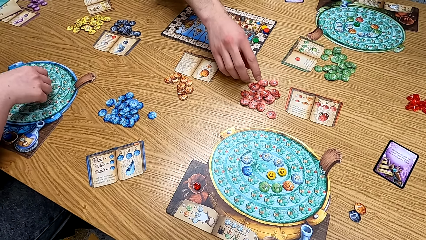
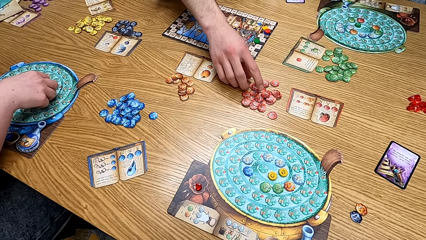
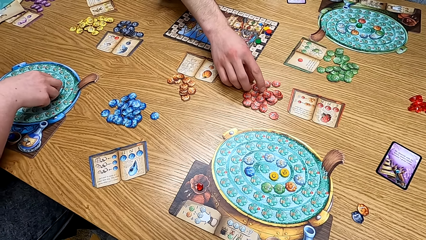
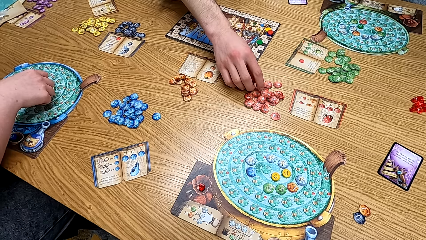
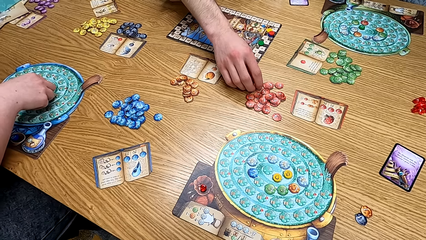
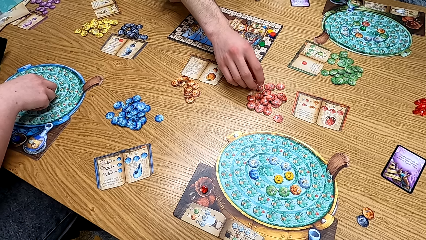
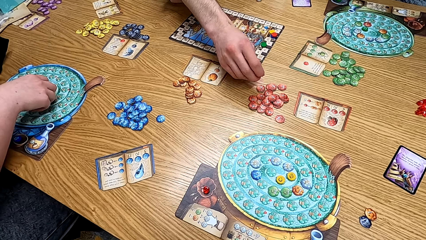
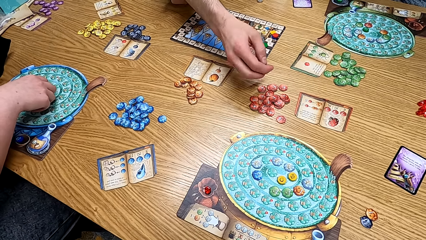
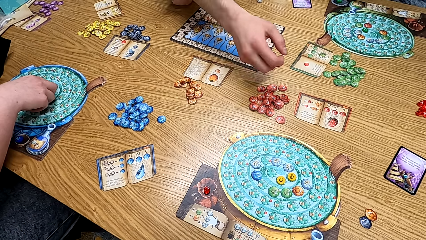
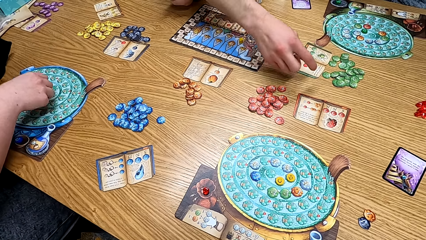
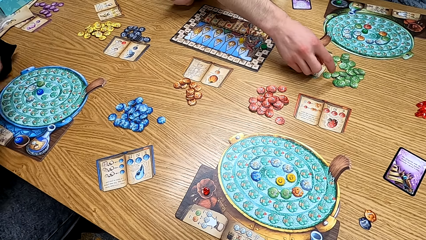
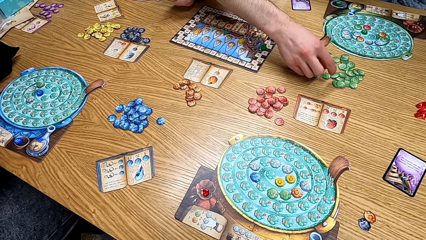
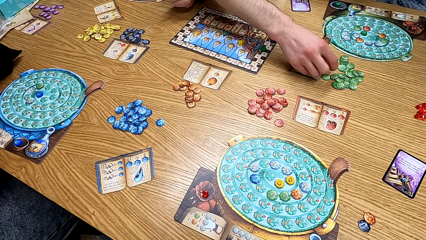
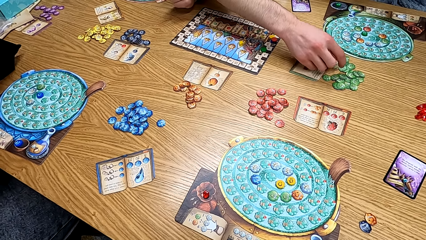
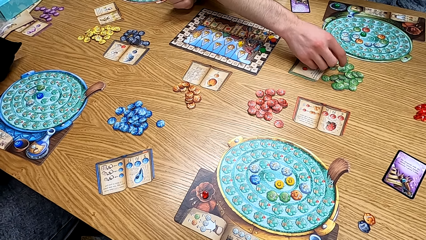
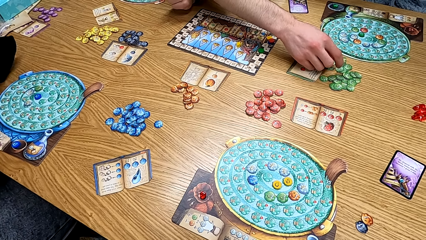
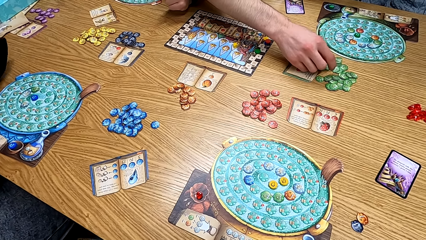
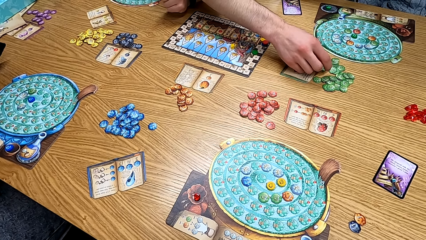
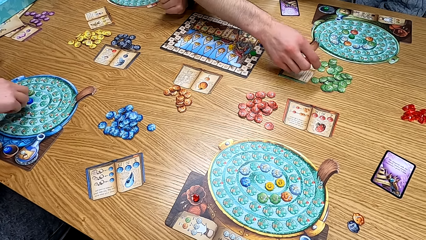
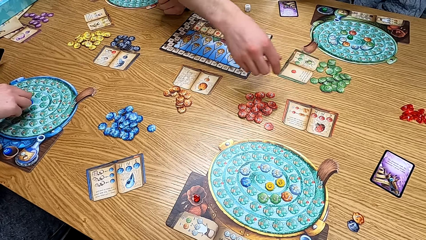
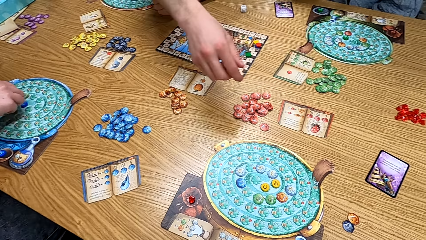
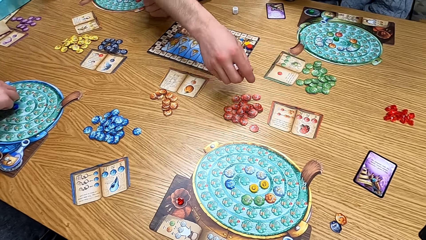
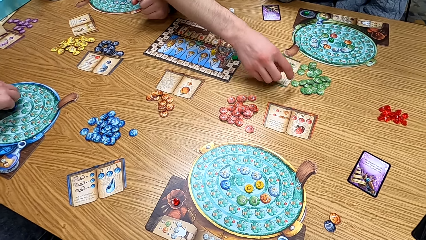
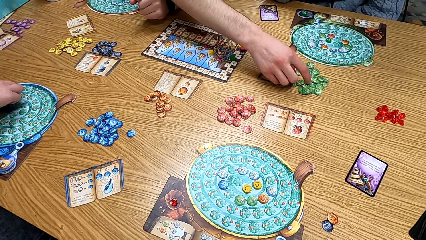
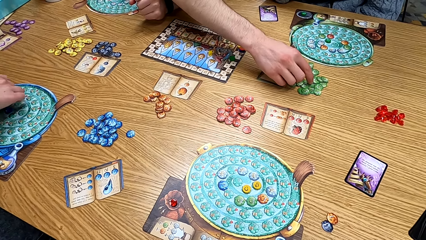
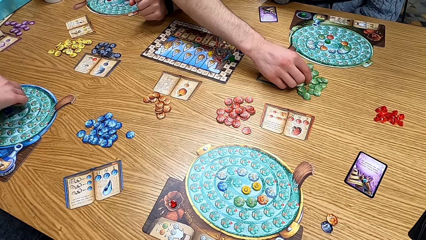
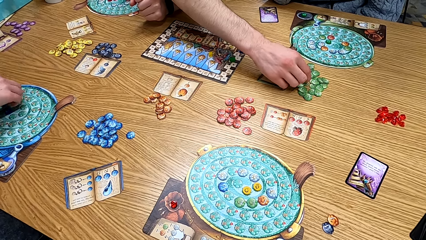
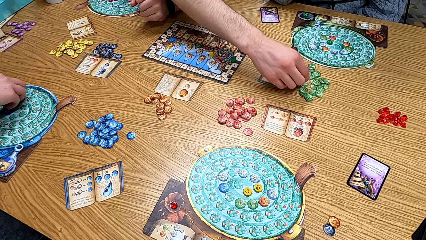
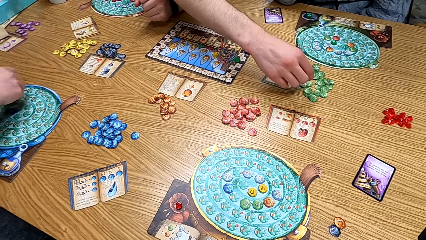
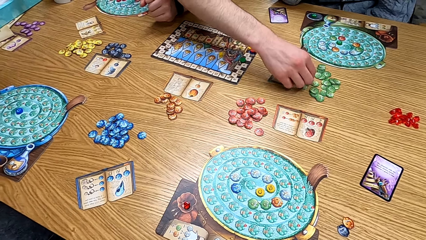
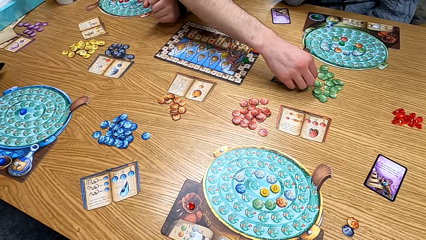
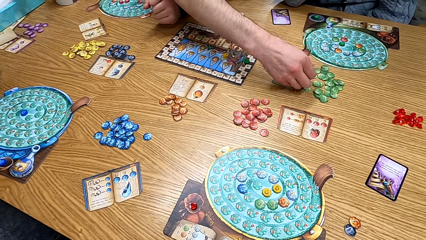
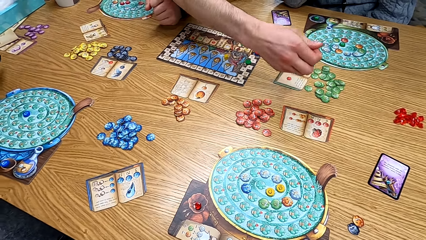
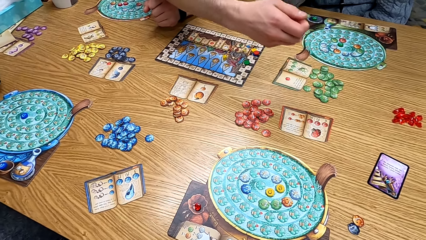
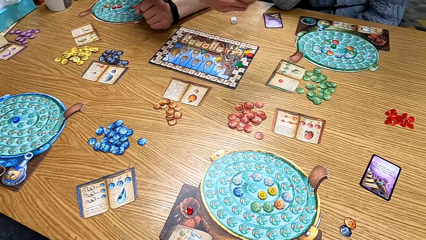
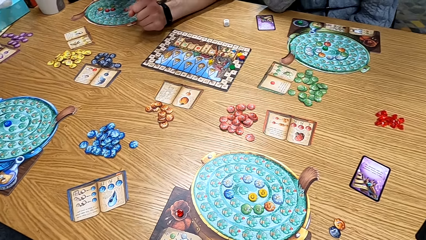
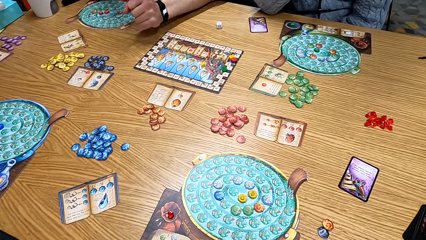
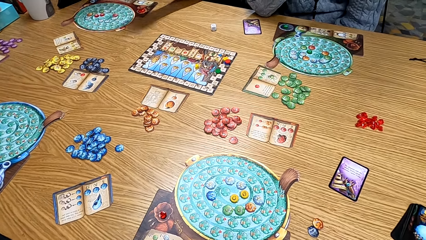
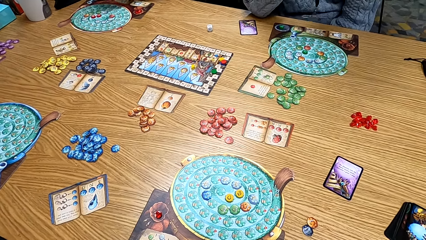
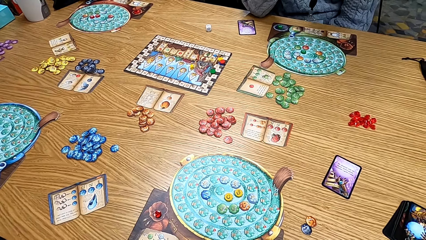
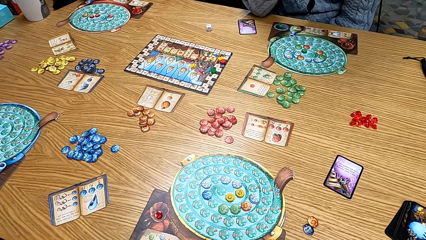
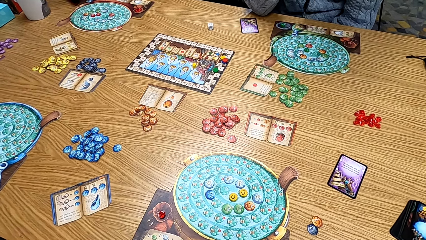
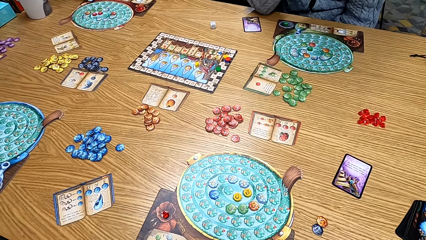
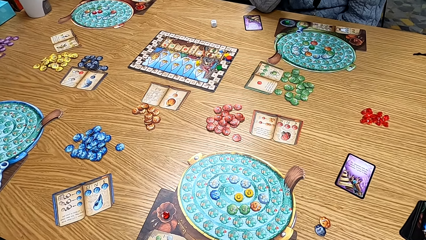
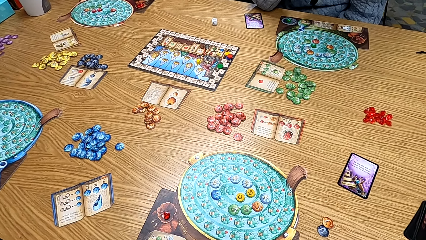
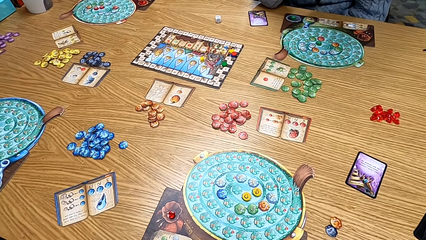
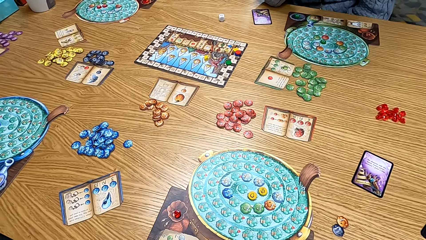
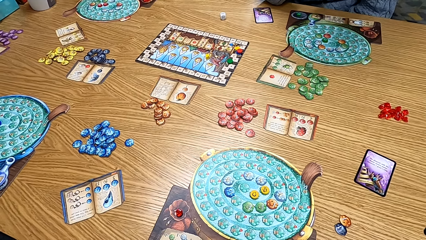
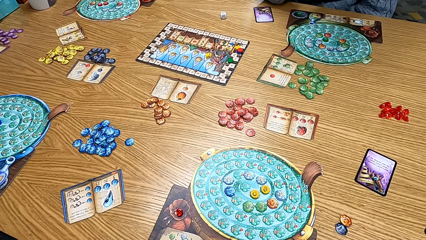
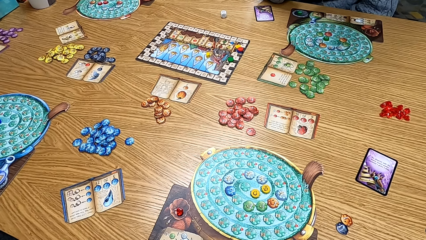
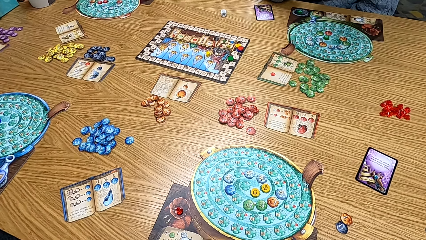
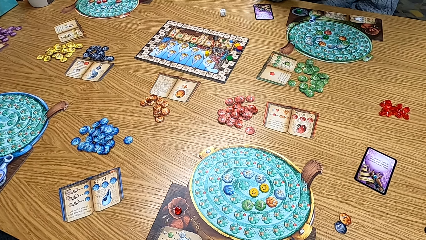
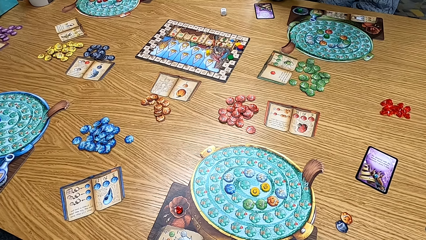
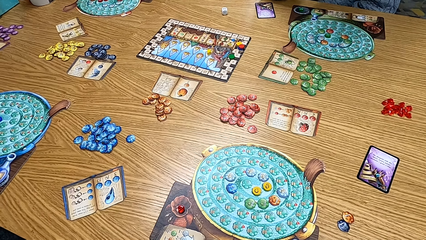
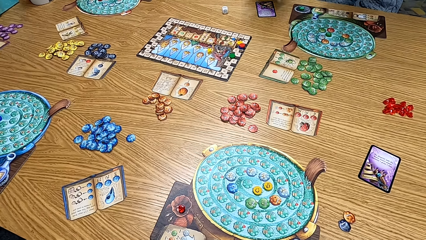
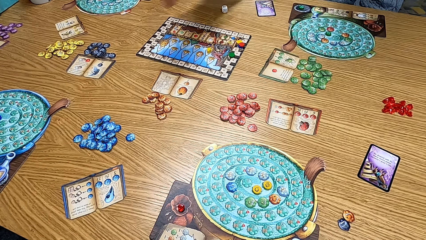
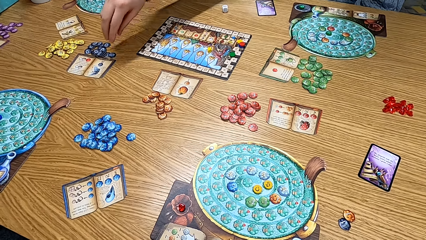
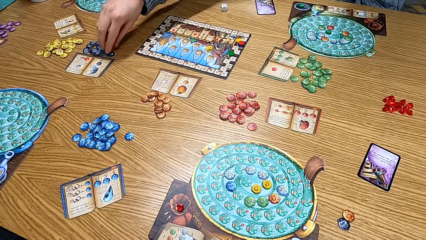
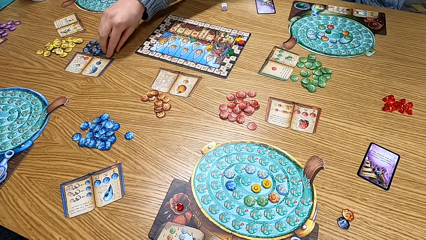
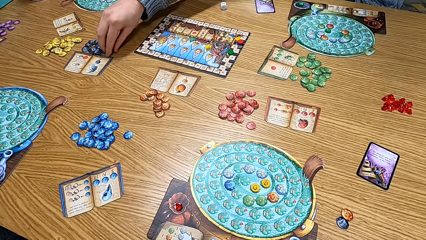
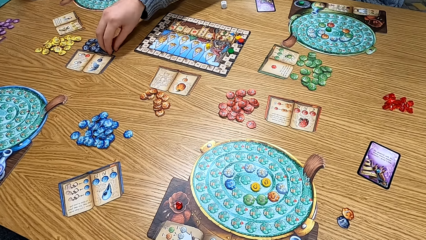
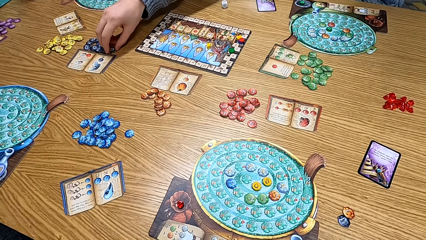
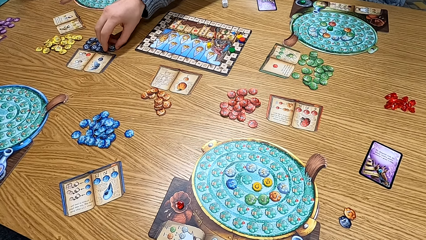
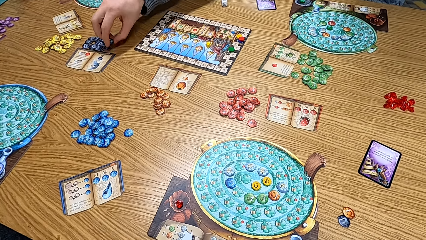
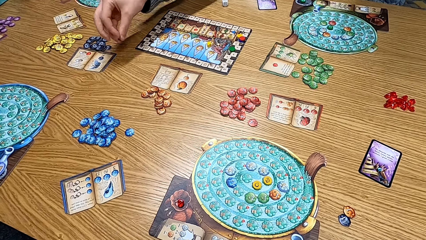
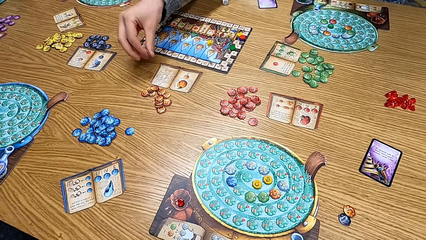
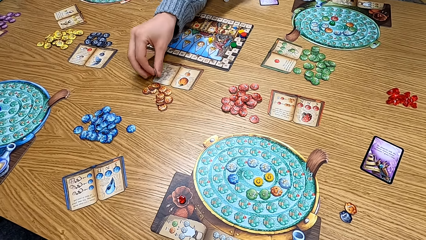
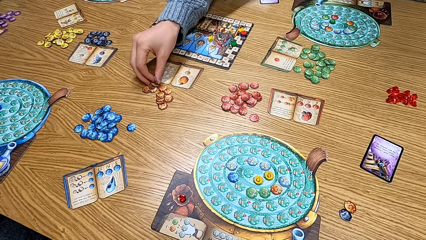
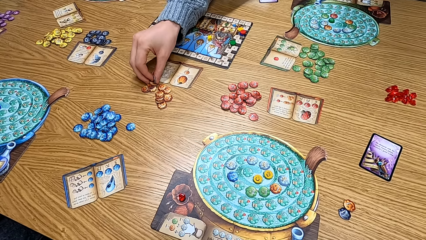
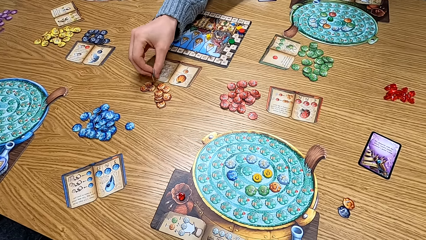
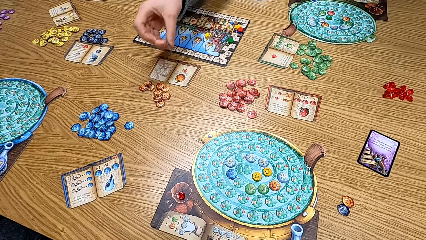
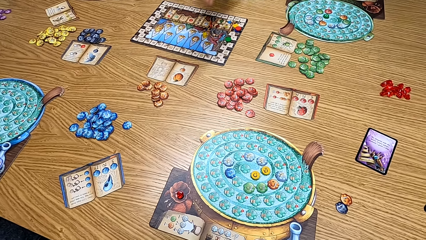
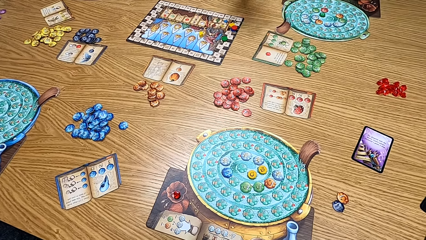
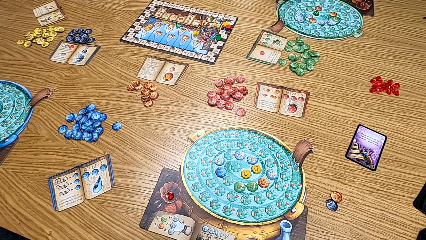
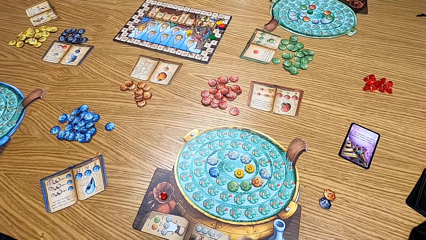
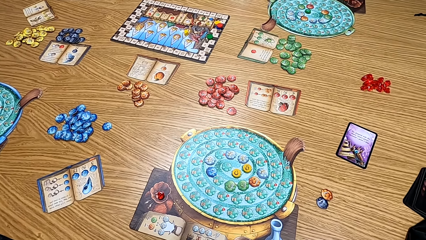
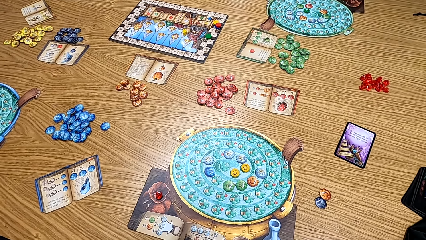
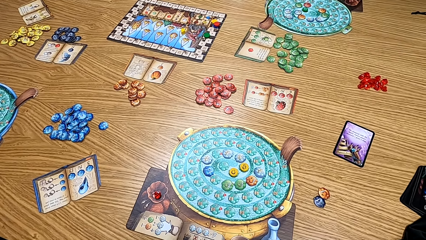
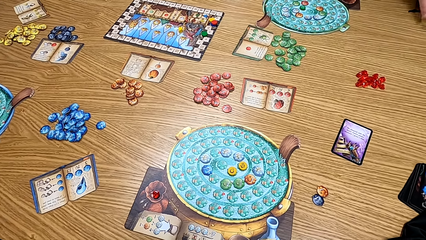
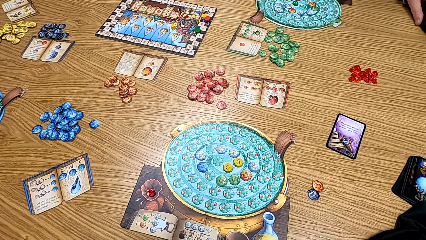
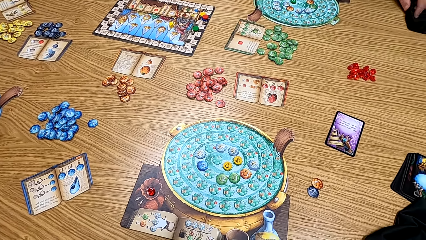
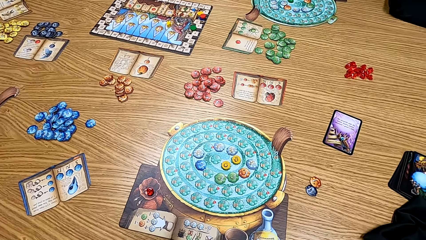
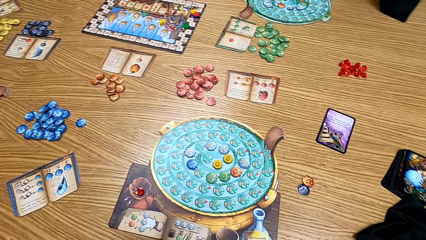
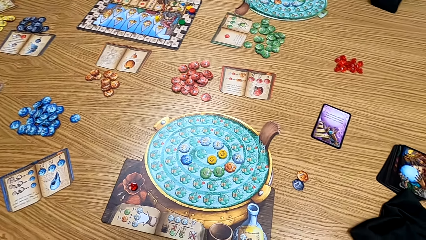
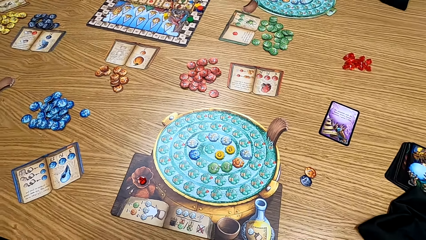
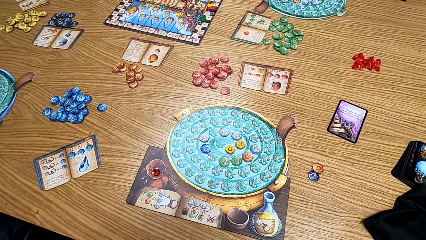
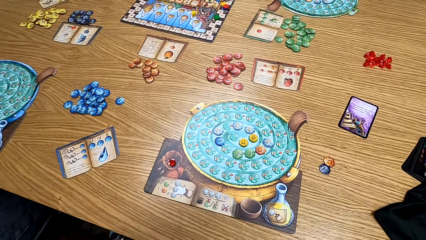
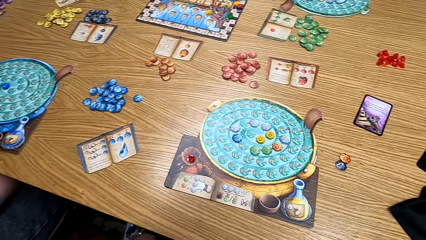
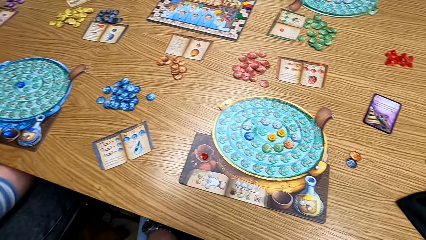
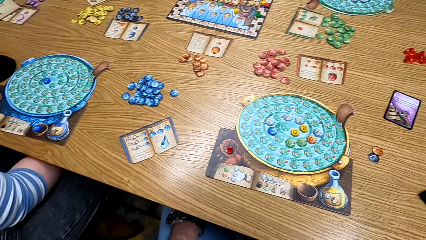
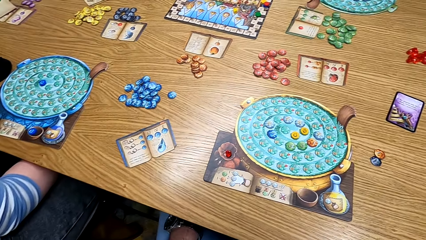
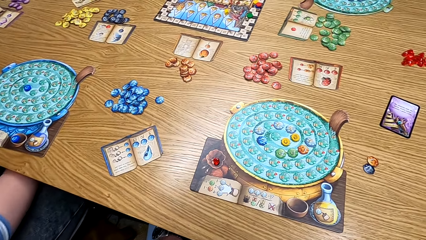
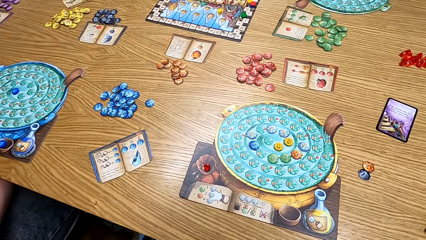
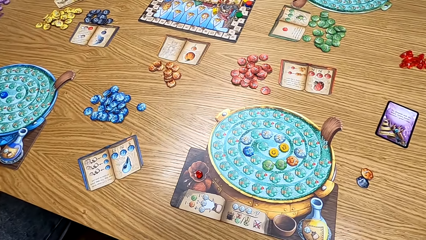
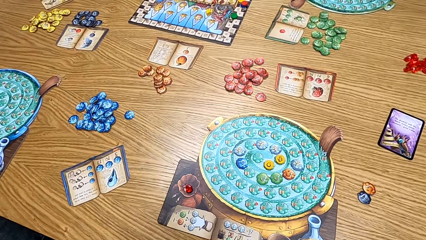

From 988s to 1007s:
A man picks up the token from the table. The camera wearer looks at the table. A lady picks up the token from the table.
